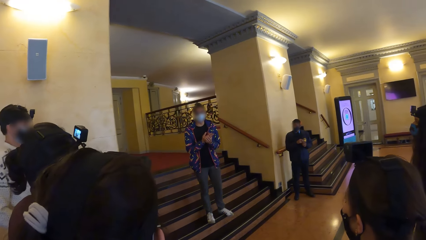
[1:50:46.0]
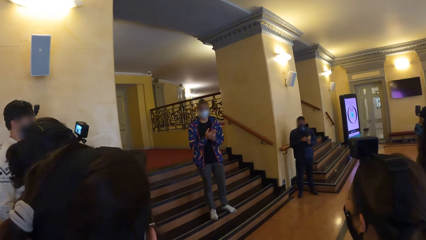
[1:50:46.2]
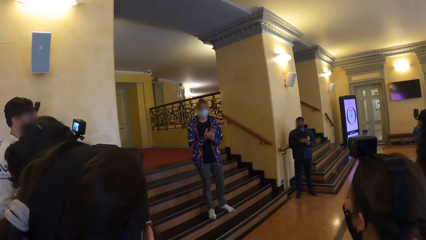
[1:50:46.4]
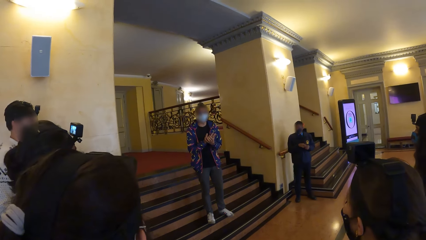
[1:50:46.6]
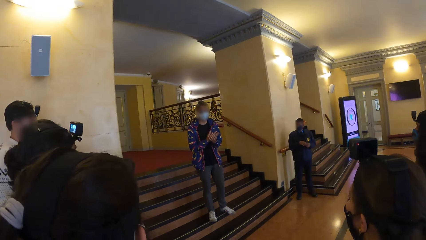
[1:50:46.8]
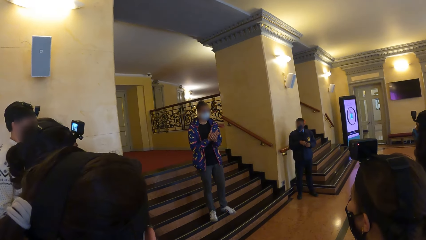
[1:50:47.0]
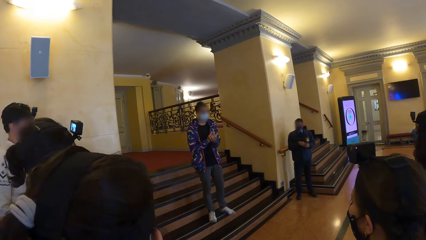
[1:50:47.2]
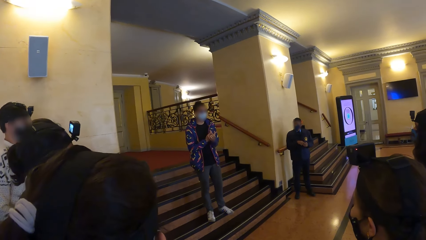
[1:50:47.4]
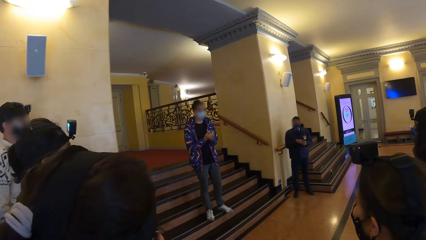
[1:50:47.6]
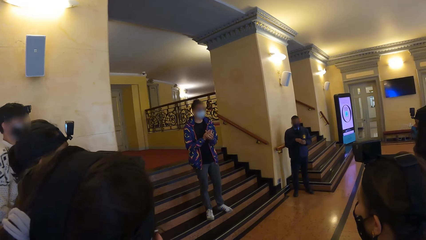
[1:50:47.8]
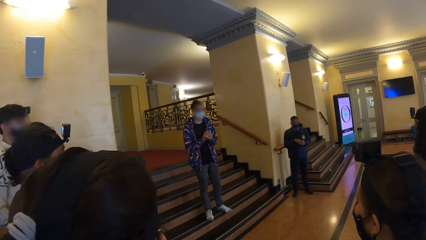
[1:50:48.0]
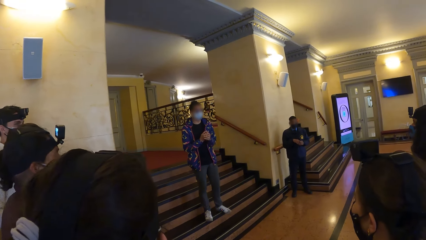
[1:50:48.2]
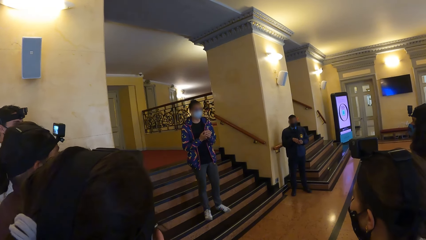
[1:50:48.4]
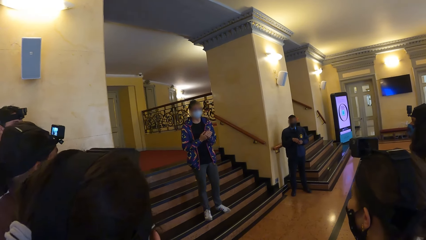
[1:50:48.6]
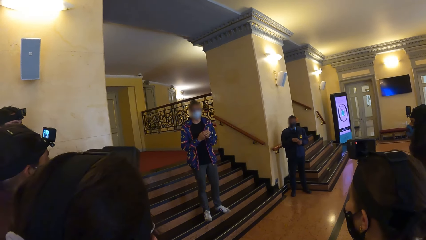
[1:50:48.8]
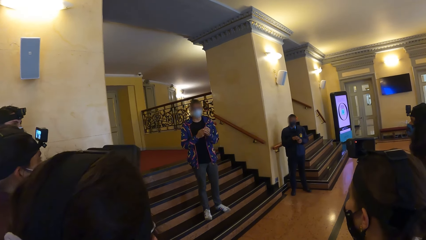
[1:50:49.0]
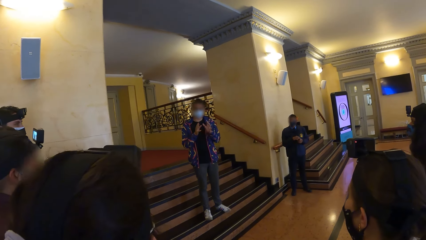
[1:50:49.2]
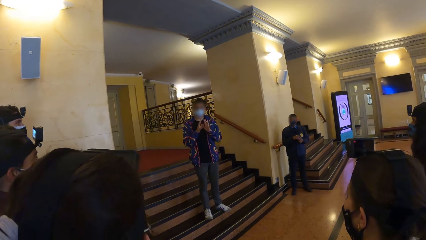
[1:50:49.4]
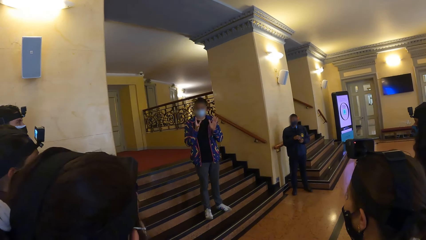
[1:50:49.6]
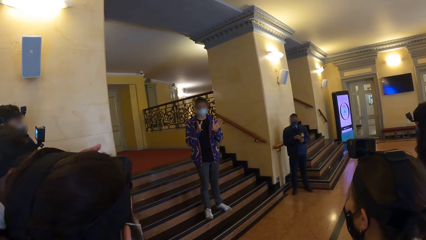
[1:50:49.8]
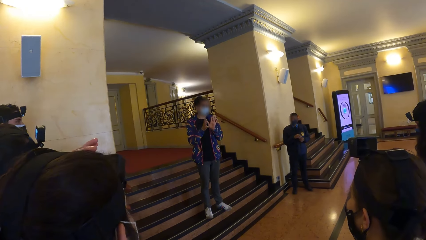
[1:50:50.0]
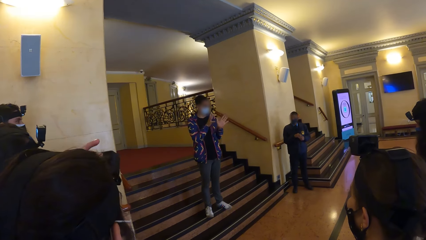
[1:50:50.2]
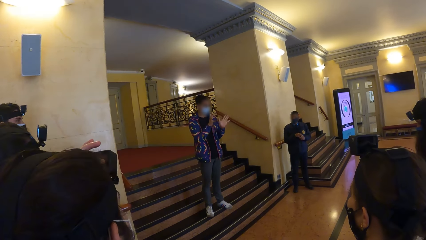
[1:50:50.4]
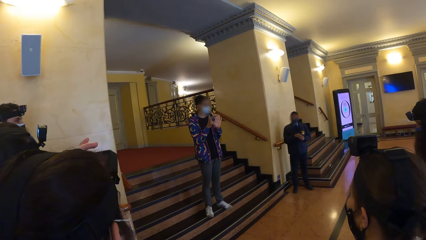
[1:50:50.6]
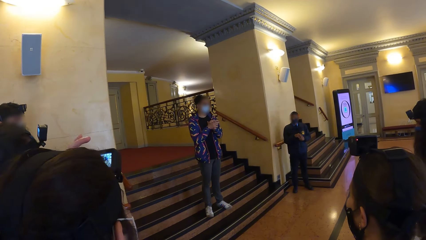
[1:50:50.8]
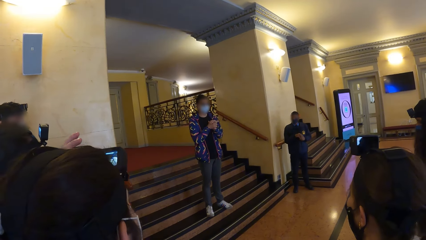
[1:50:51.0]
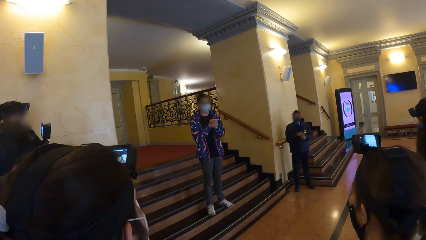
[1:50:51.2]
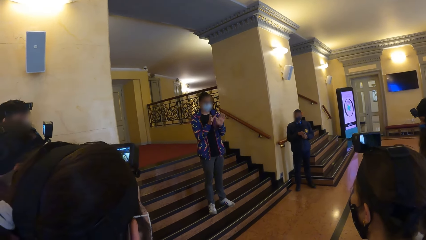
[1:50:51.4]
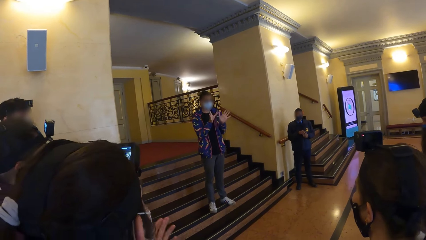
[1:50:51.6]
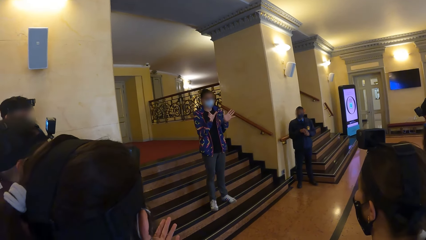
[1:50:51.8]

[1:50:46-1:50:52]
The camera wearer stands.

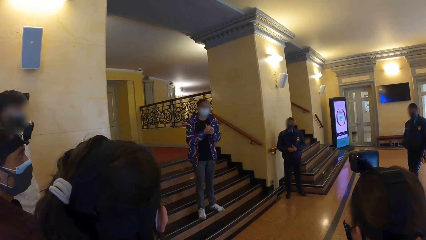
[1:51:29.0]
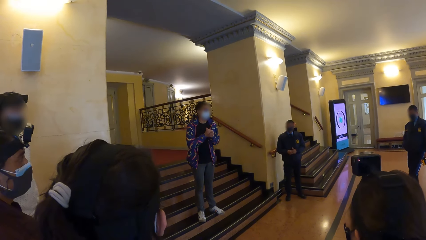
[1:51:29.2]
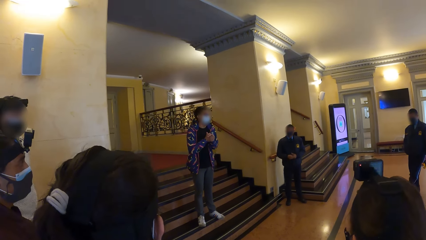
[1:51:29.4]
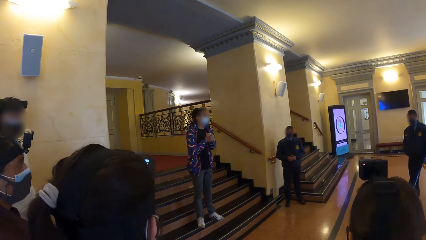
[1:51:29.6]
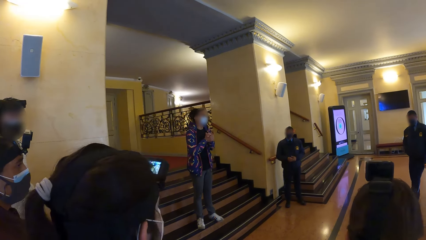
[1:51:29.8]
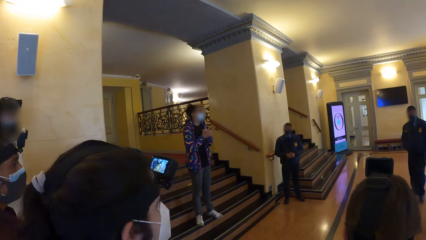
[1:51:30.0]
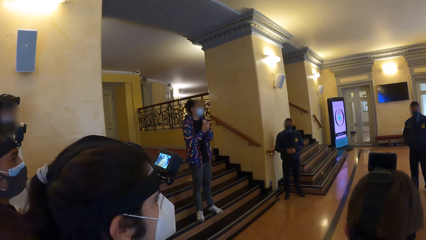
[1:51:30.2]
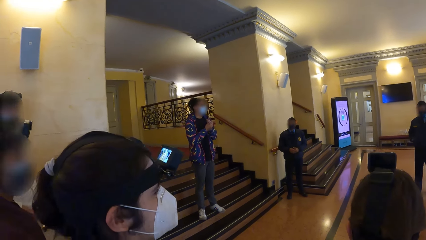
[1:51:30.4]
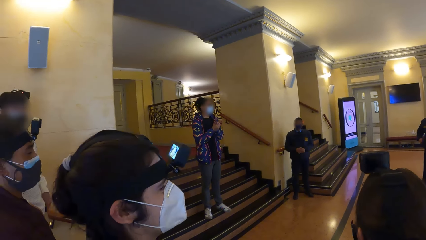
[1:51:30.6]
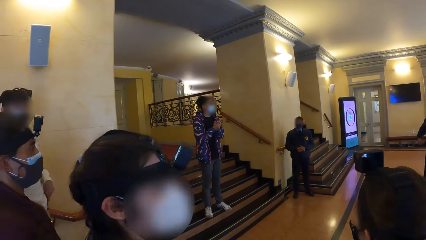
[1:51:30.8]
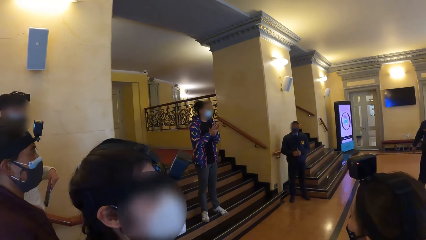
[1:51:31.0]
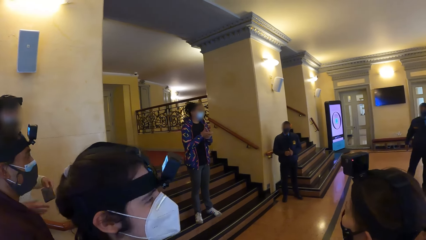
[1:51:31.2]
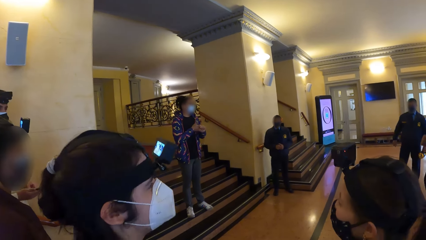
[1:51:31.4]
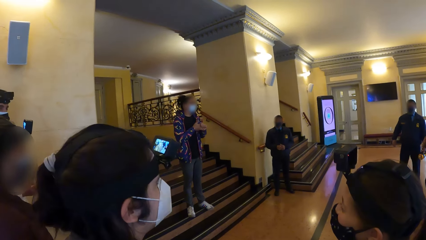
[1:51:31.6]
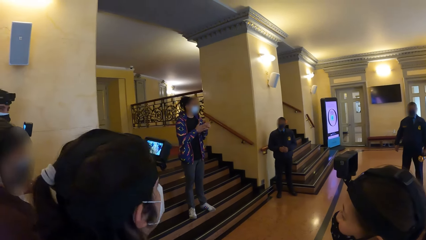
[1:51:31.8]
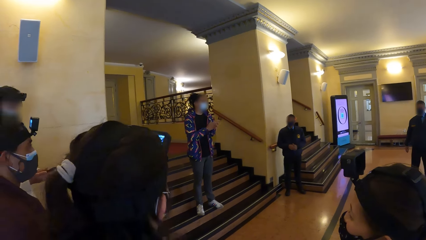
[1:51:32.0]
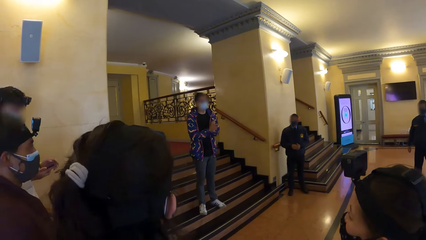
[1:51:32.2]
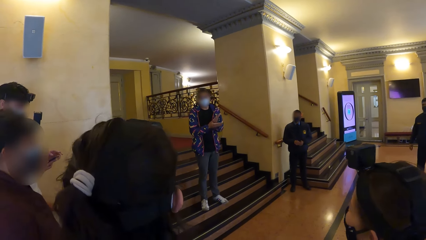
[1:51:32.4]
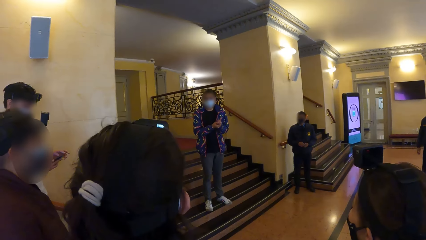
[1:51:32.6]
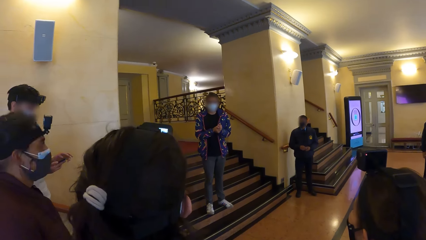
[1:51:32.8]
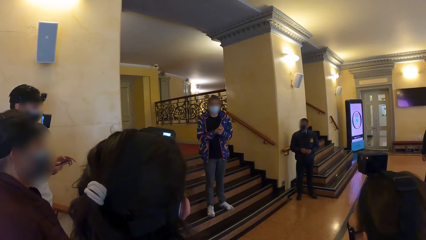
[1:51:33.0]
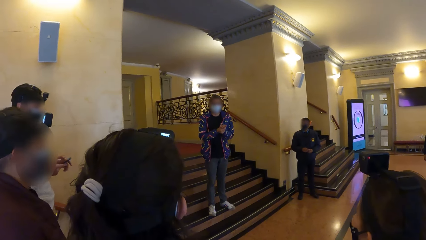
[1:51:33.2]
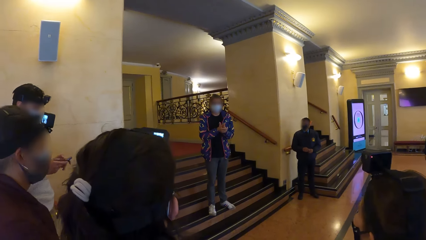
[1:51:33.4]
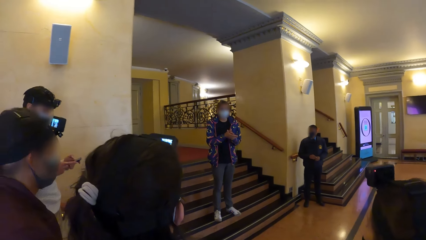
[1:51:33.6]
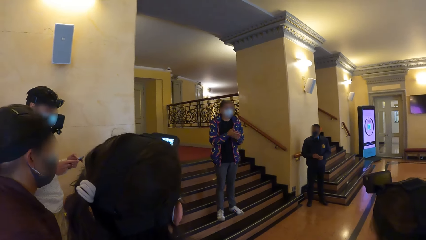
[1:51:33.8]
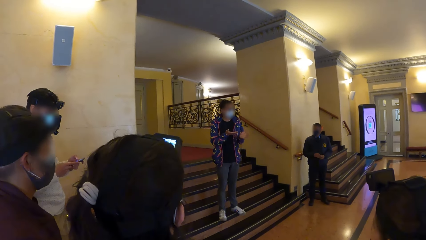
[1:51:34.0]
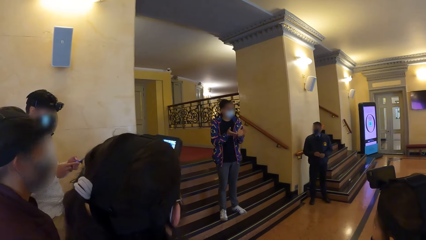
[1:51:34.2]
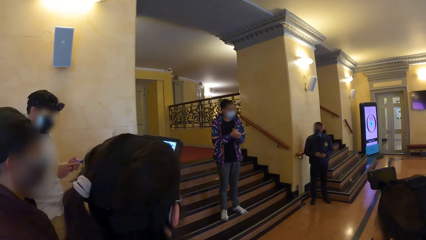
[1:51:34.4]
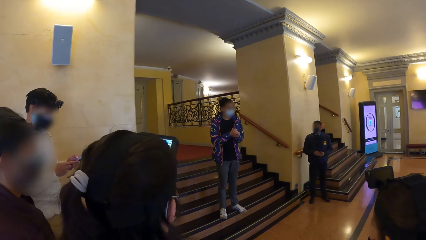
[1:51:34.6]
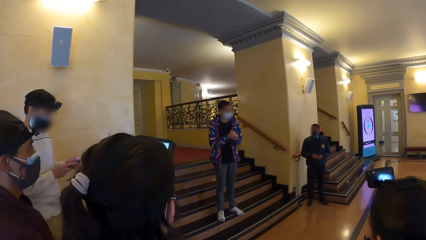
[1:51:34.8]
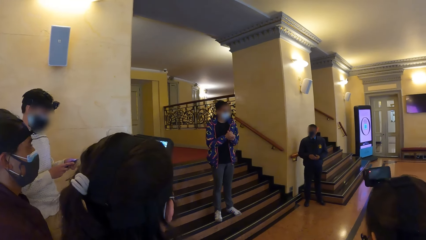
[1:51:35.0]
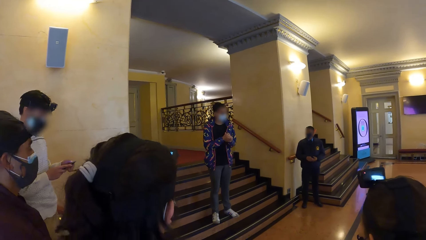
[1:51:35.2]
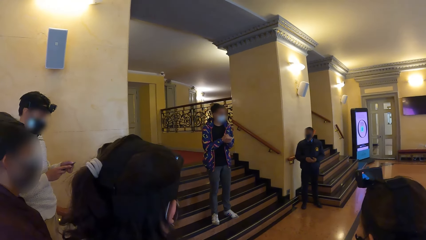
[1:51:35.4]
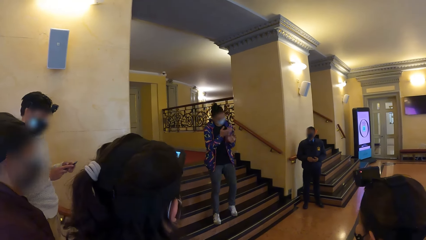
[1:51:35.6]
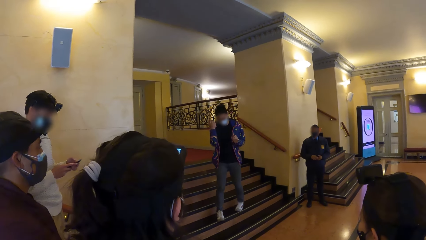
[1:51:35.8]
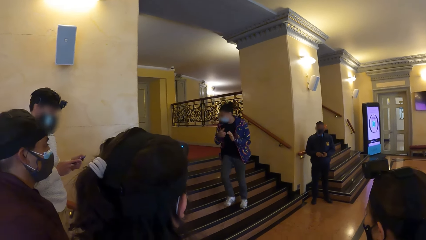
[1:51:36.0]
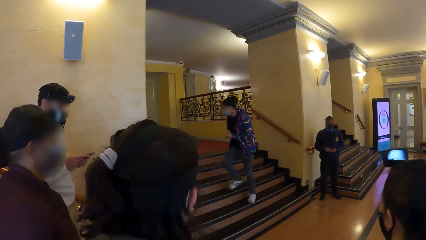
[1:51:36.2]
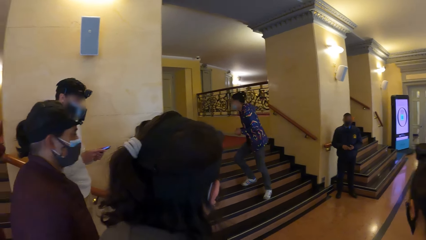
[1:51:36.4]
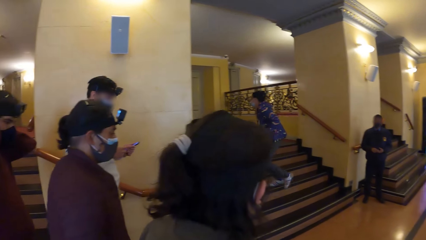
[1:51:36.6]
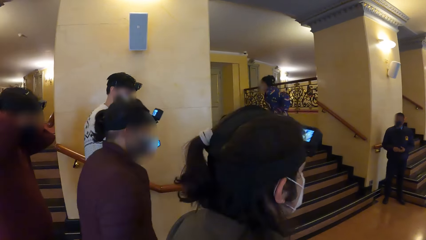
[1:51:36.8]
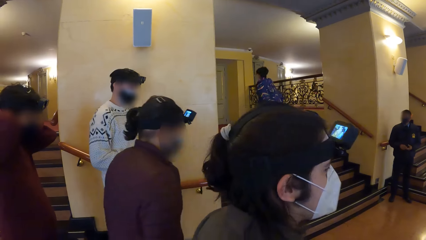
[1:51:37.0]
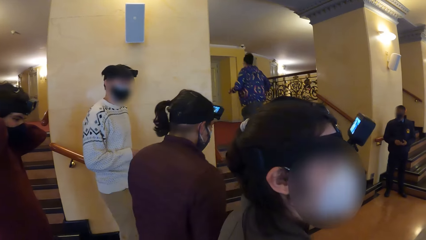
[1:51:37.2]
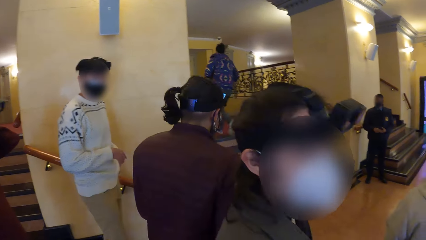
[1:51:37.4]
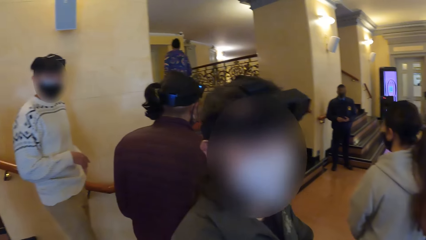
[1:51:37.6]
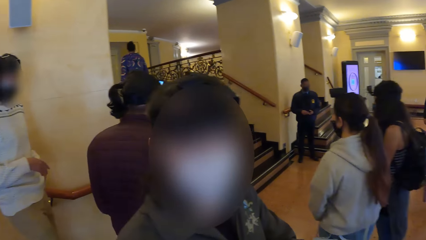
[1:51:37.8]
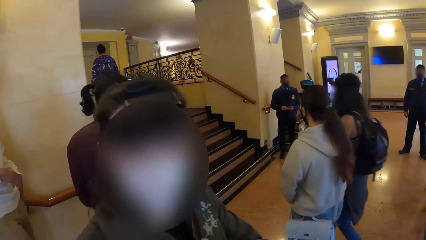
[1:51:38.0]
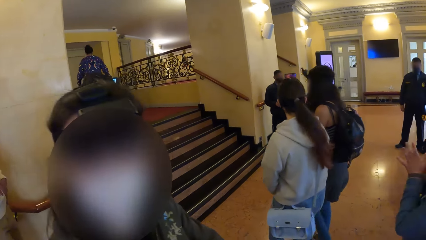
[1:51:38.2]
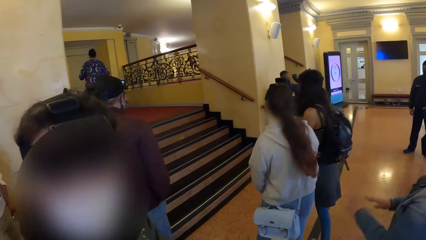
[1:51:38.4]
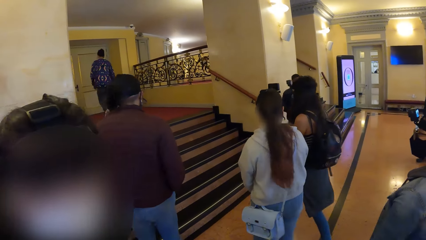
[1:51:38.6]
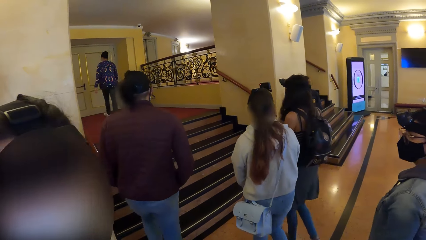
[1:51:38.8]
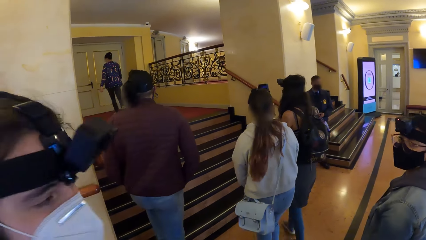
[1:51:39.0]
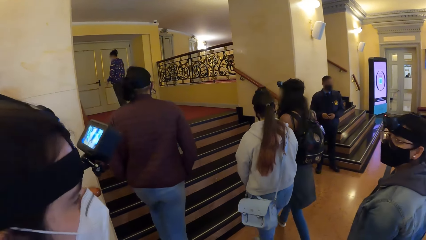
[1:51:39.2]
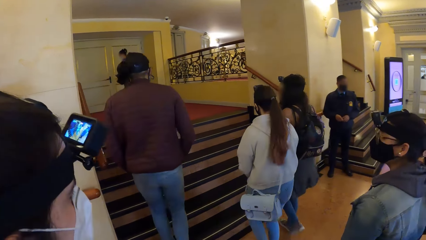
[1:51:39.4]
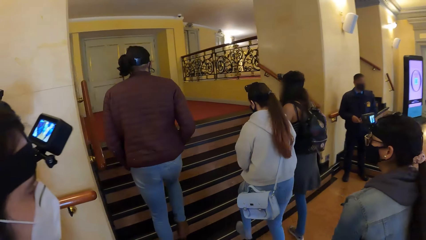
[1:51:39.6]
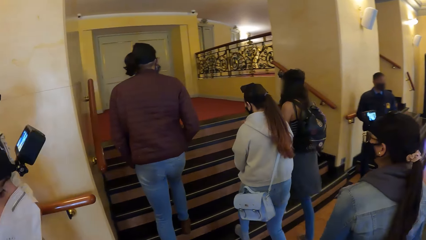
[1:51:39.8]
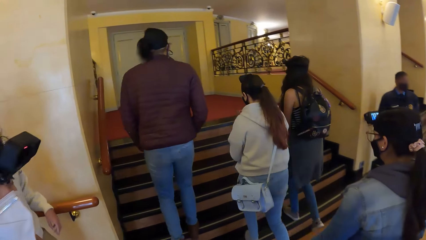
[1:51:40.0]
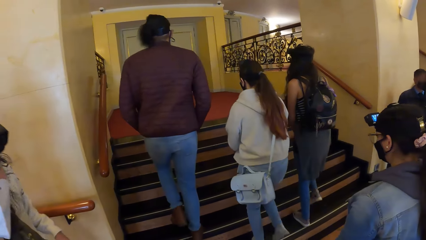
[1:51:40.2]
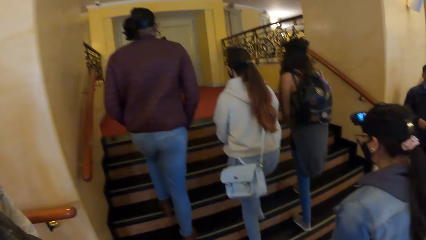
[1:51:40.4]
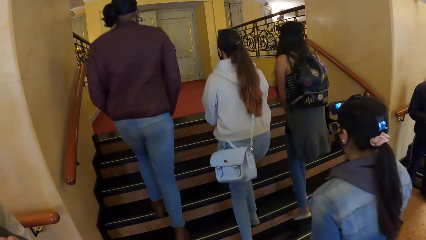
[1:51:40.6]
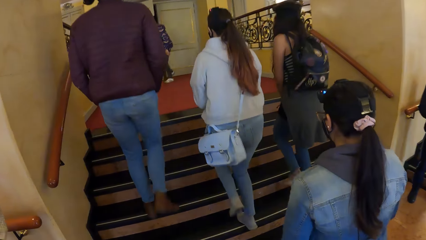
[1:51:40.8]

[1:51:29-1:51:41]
A man pulls a phone from his pocket with his left hand. The man operates the phone with his hands. Another man walks up the staircase. The camera wearer converses with another man. They walk around.
